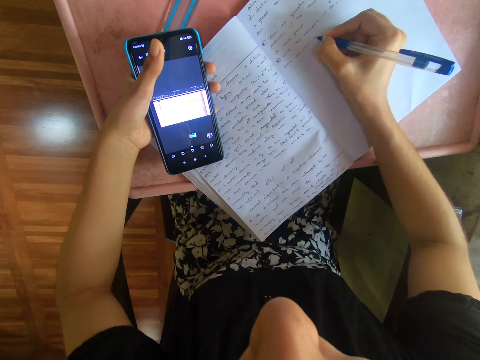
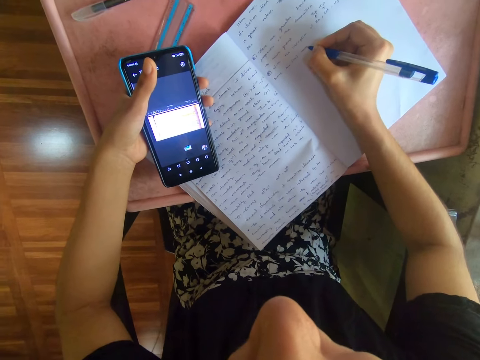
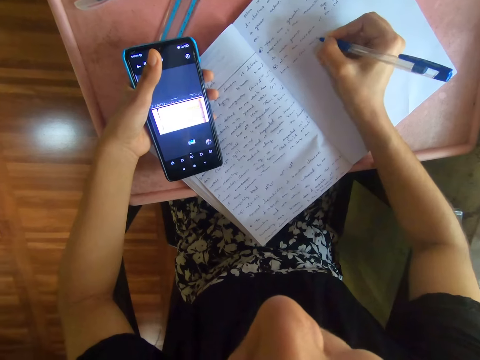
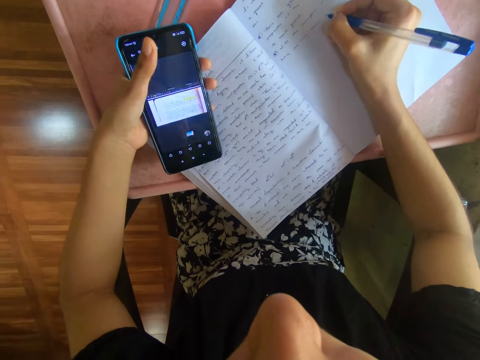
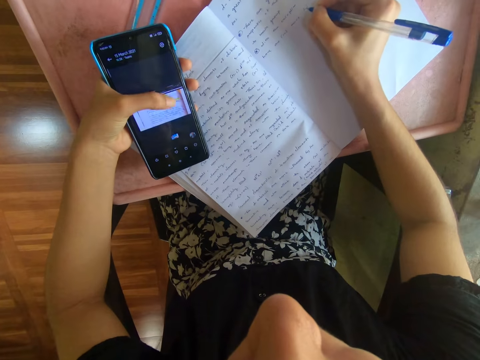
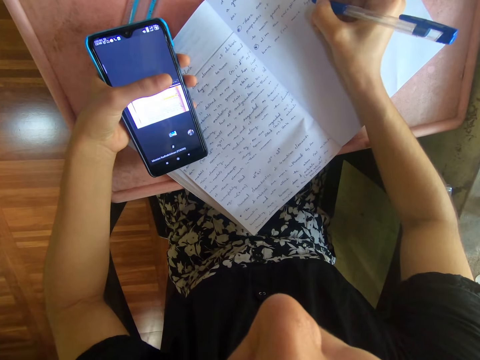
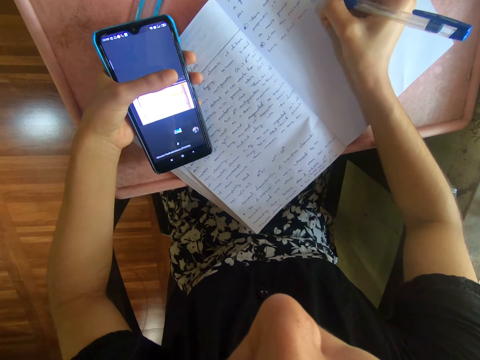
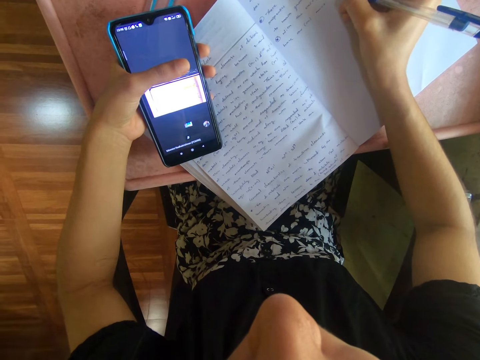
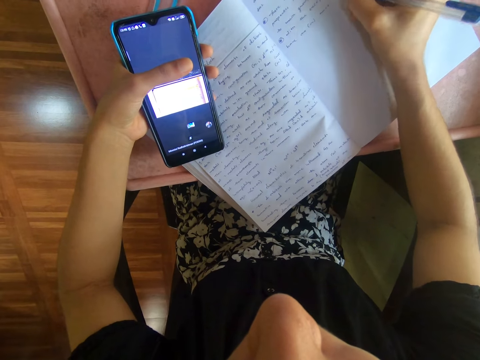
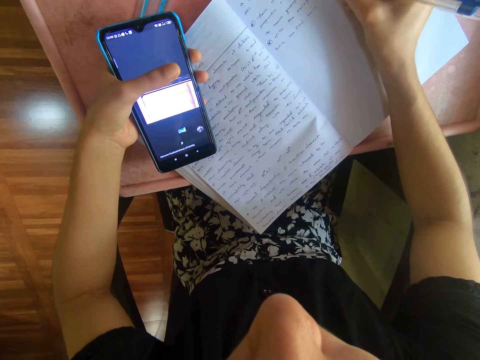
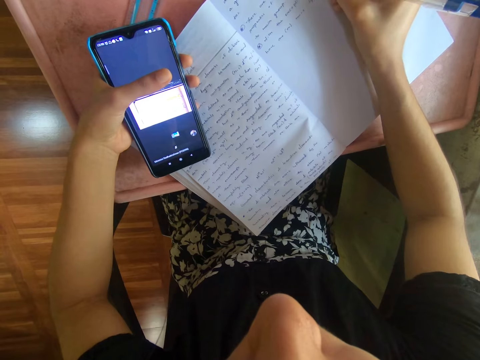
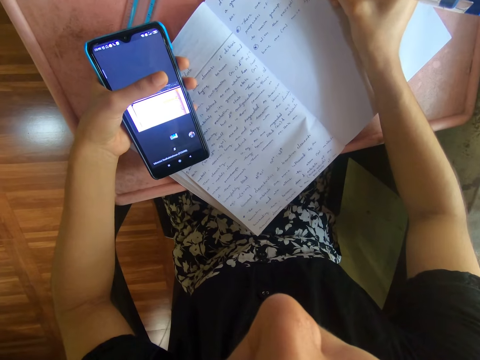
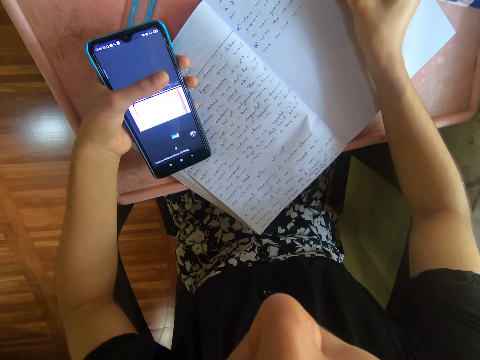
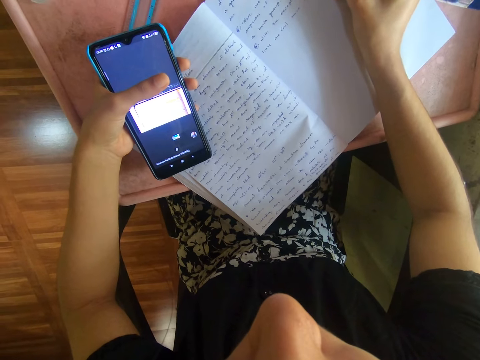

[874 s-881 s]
The camera wearer operates the phone with her left thumb.

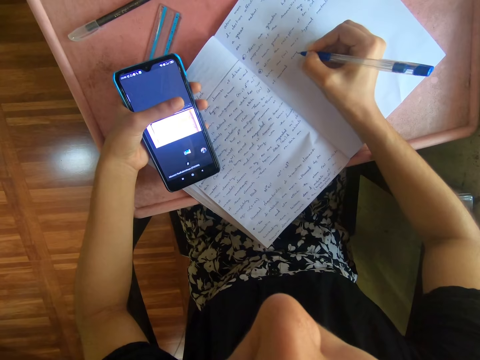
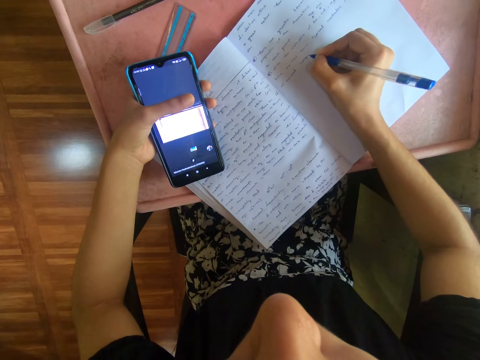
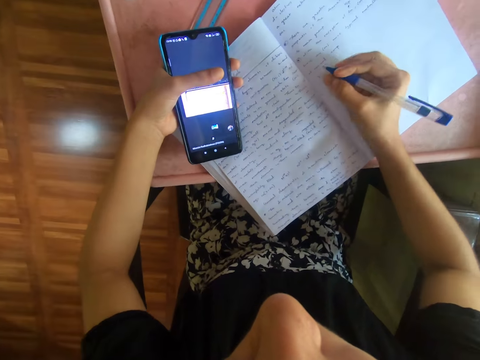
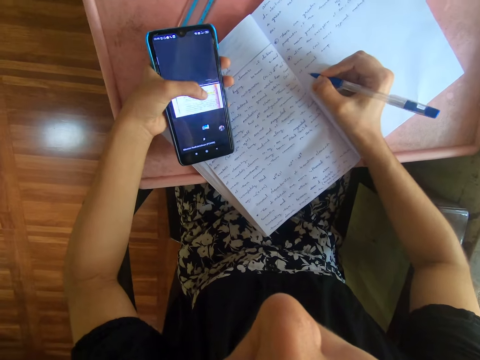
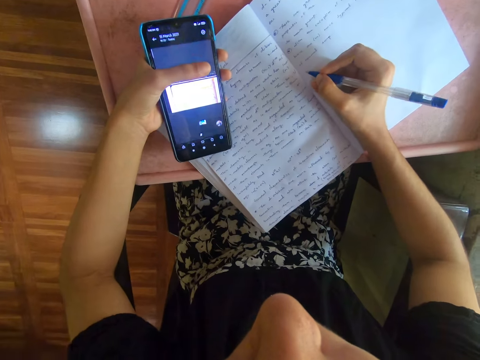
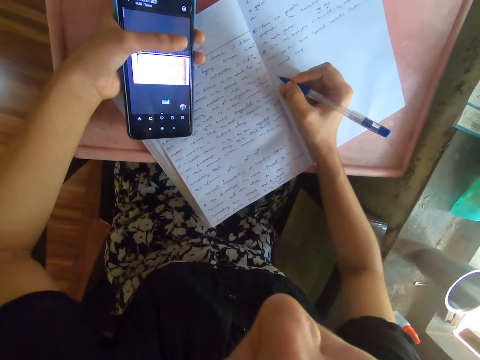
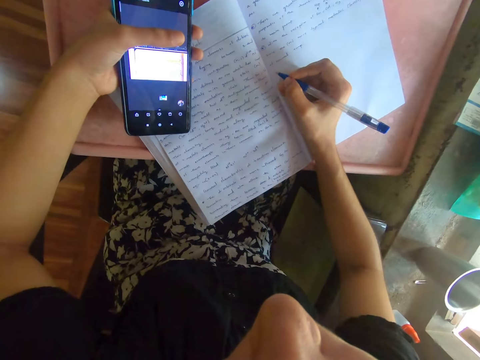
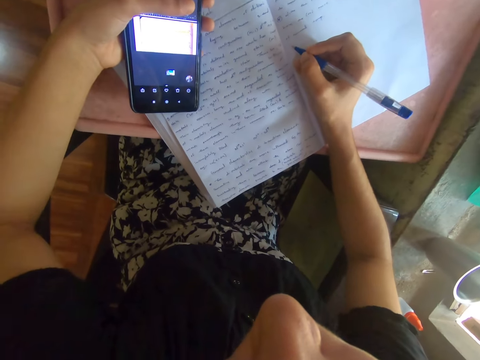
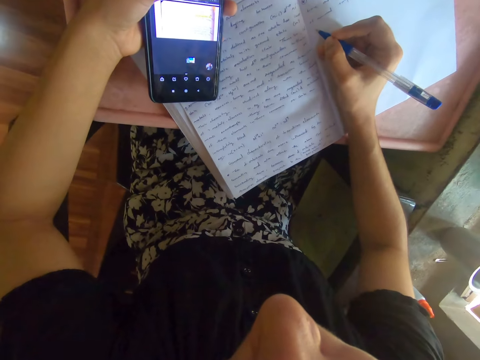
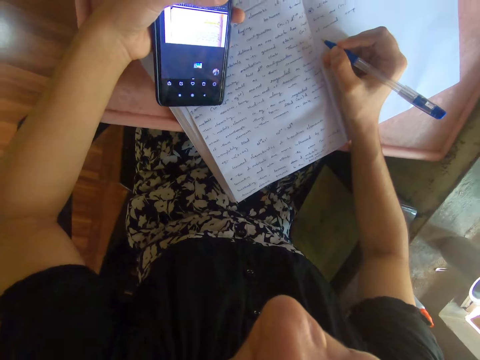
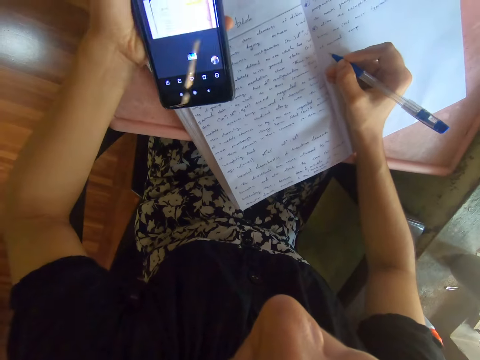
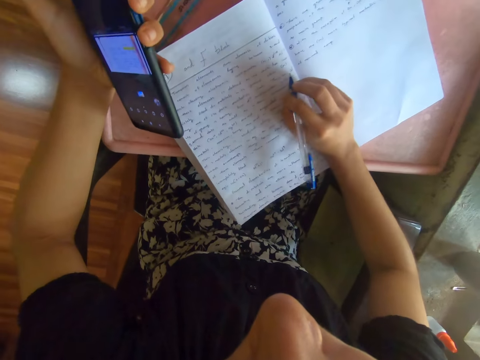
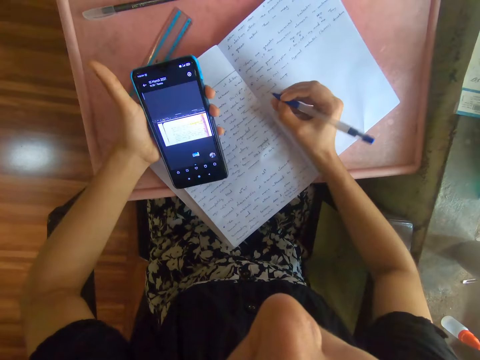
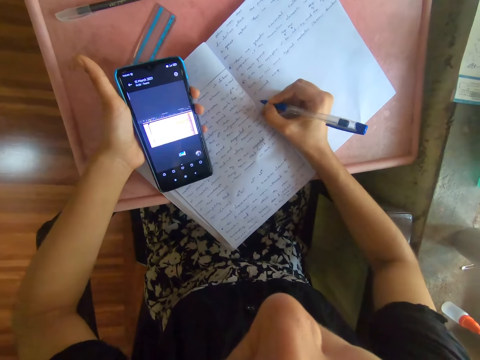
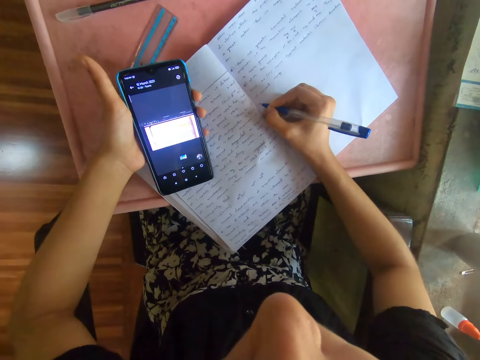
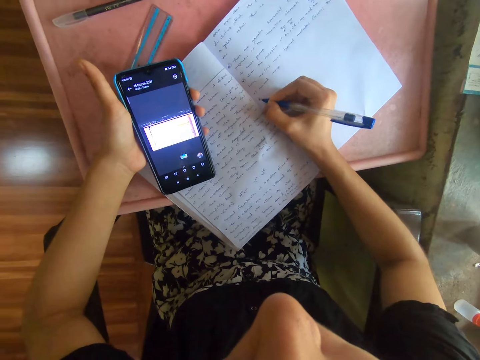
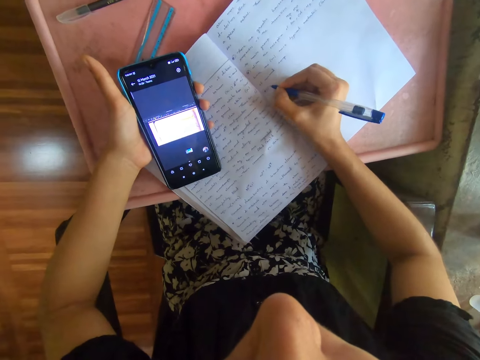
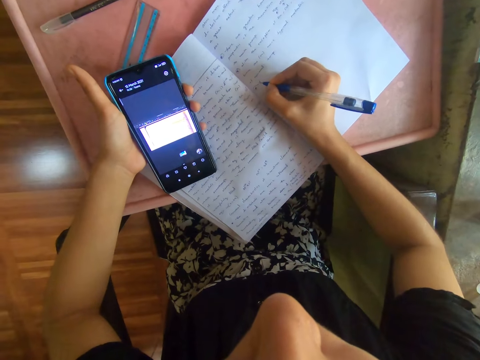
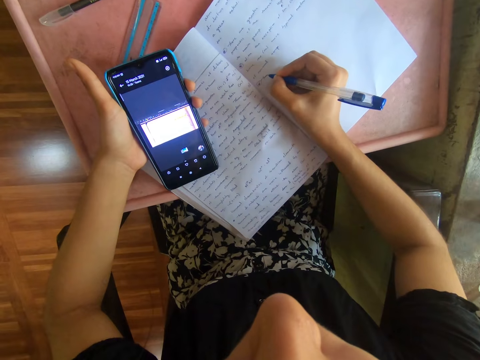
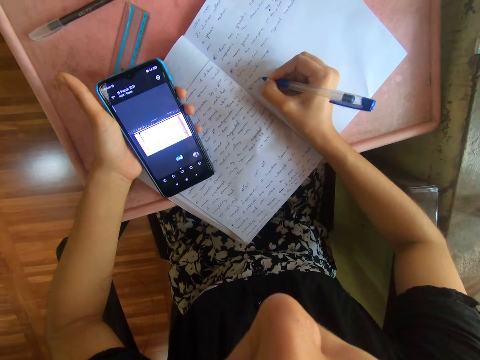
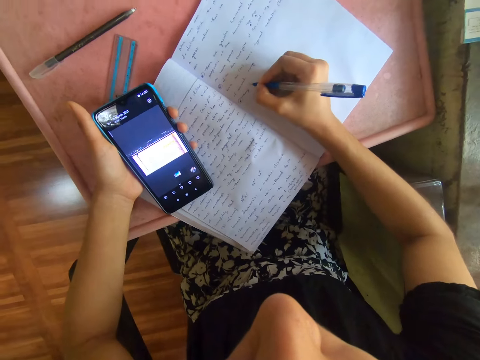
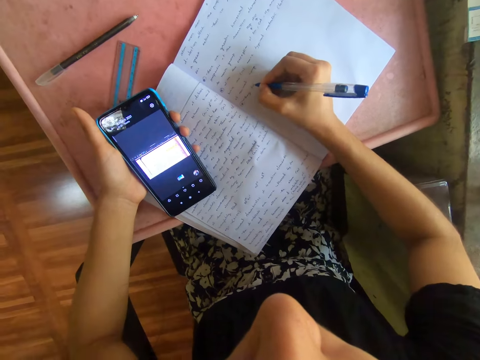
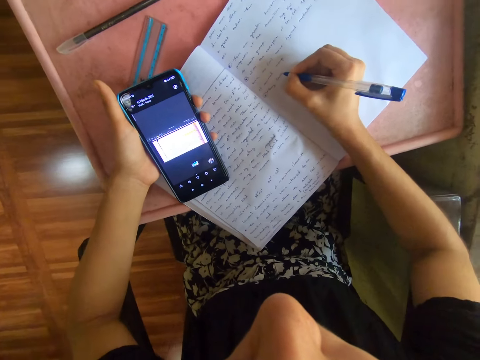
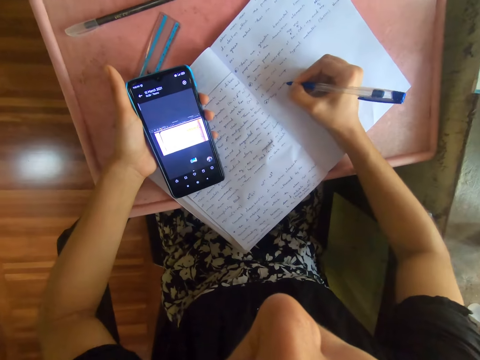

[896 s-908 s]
The camera wearer operates the phone with her left thumb. She presses the book with her right hand. She writes on the book with the pen in her right hand.

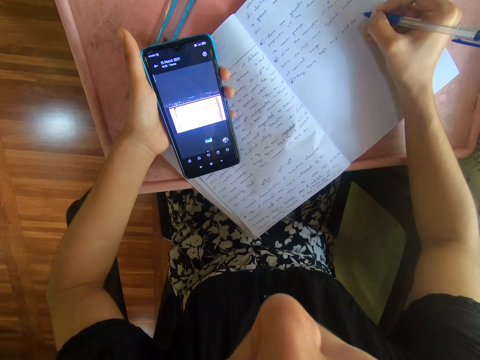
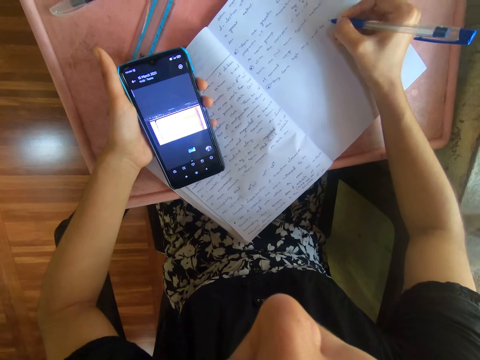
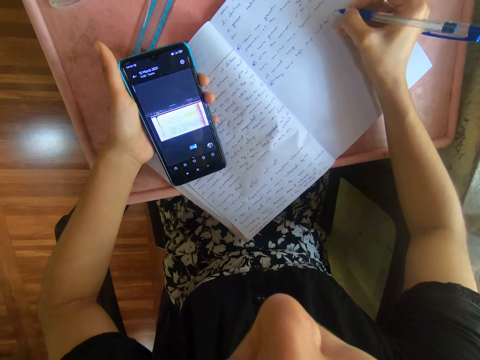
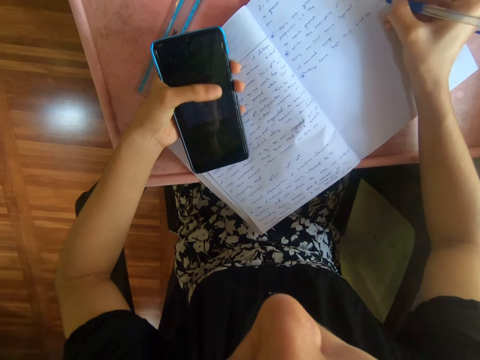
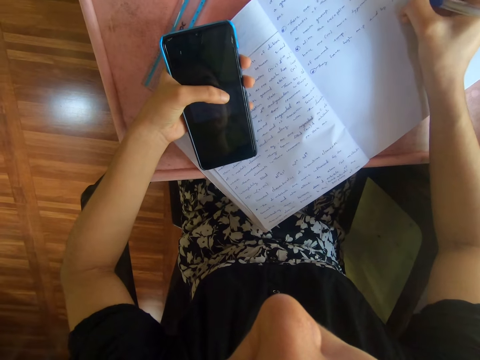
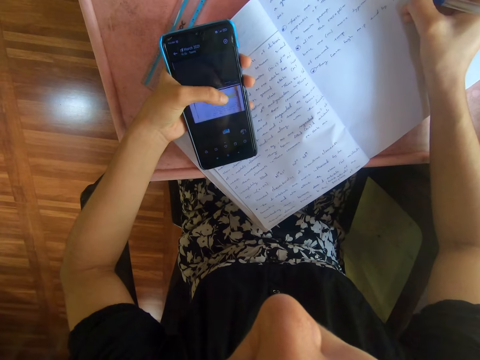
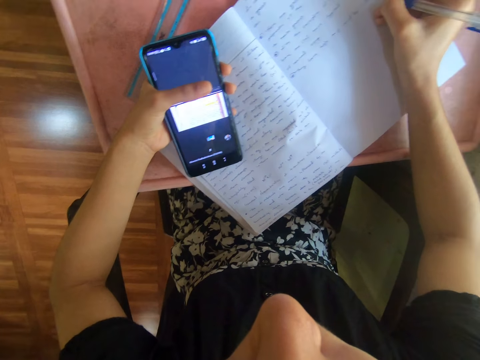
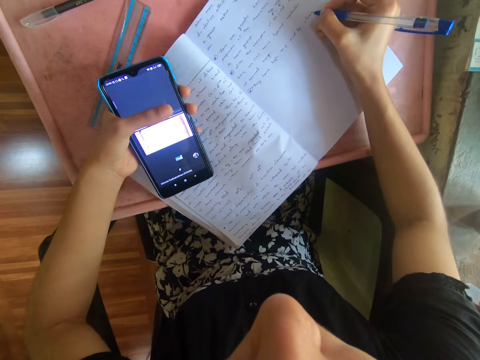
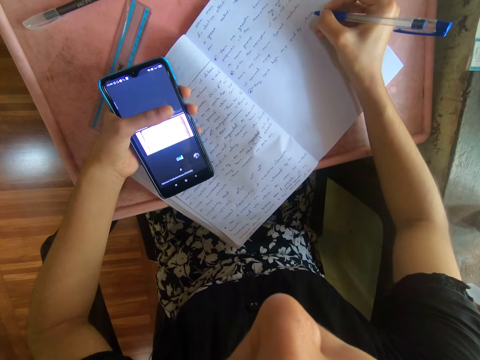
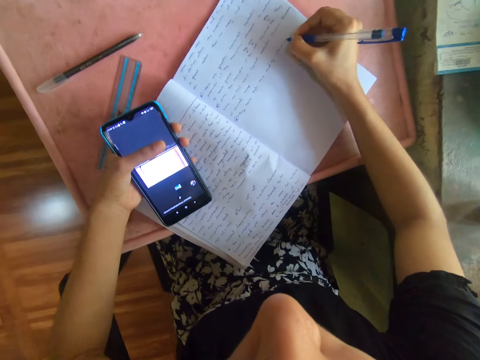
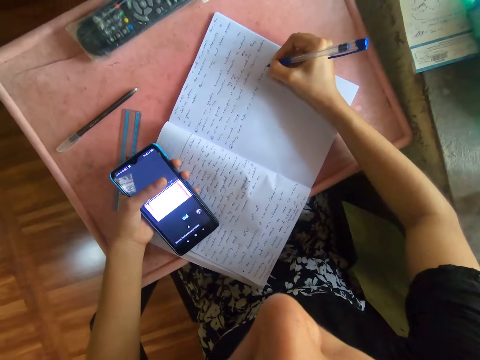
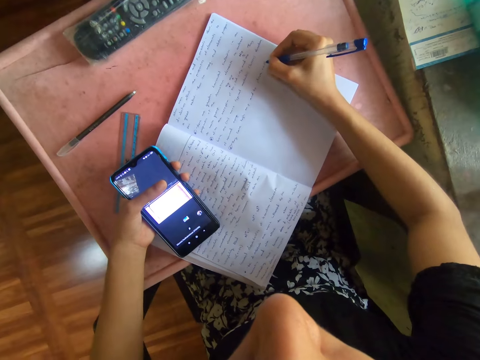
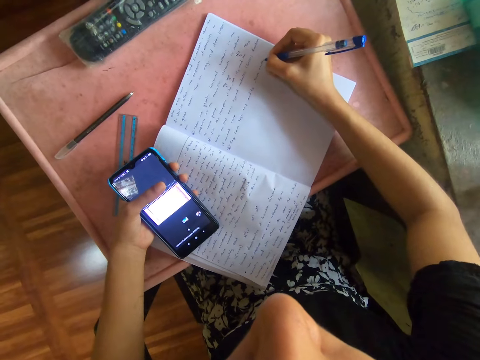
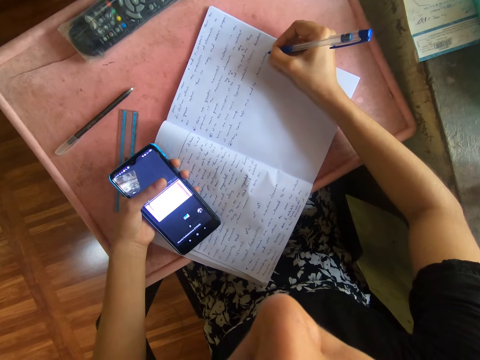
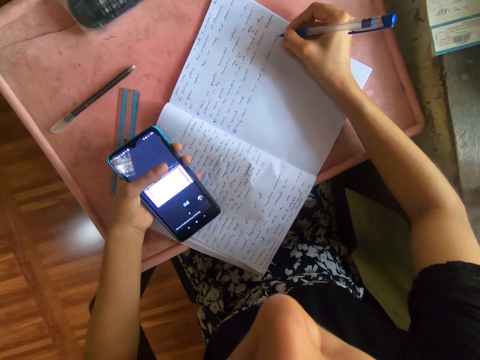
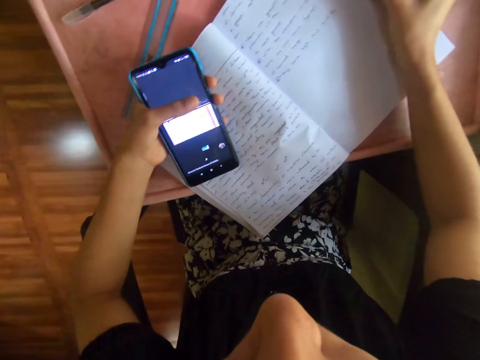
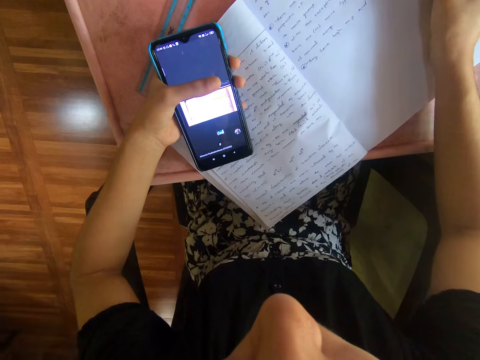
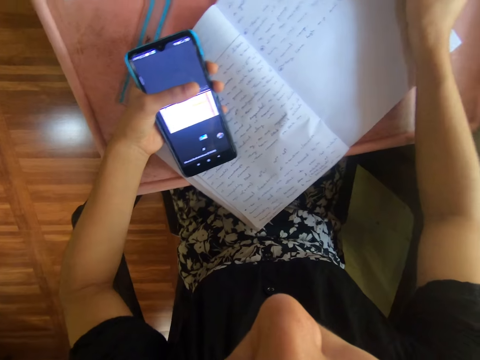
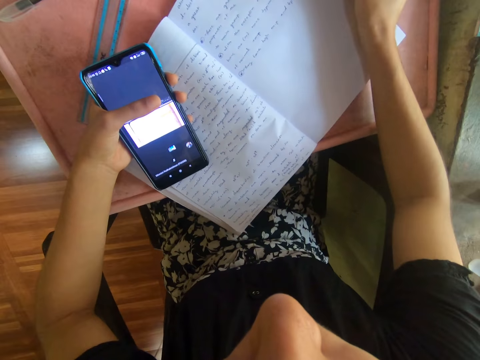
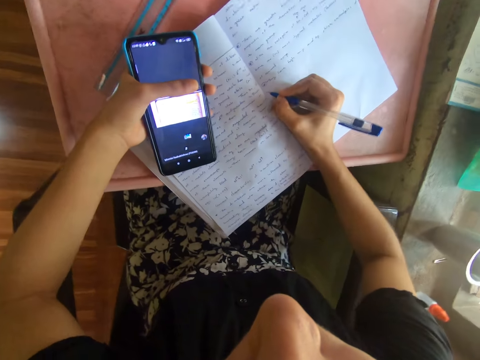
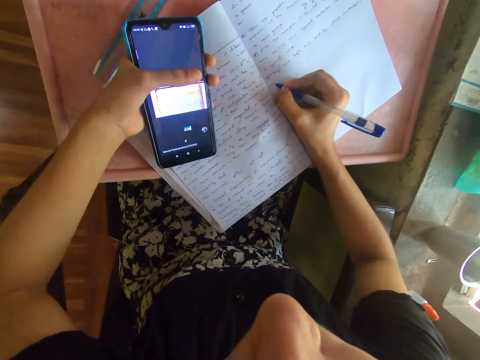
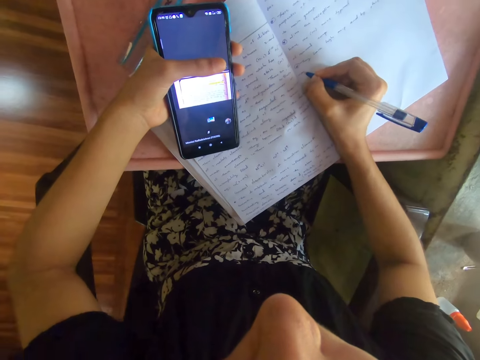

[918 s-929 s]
The camera wearer operates the phone with her left thumb. She writes notes on the book with the pen in her right hand.
